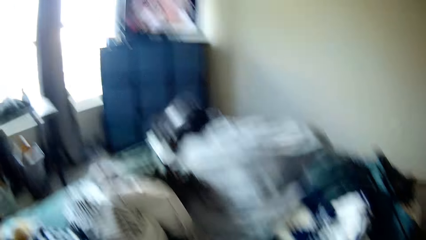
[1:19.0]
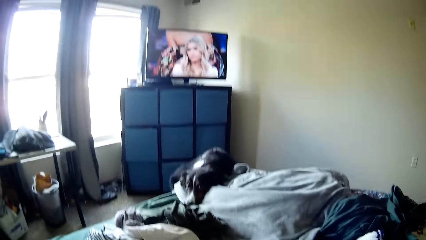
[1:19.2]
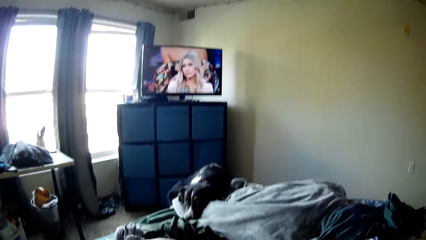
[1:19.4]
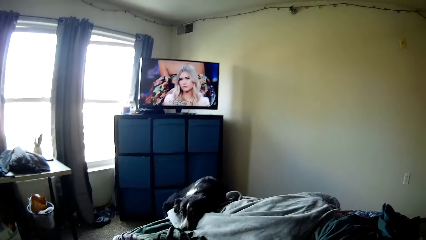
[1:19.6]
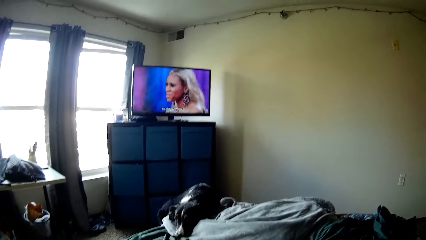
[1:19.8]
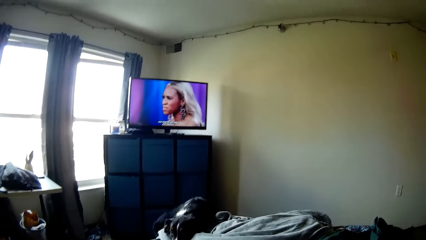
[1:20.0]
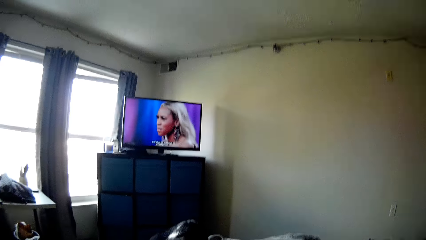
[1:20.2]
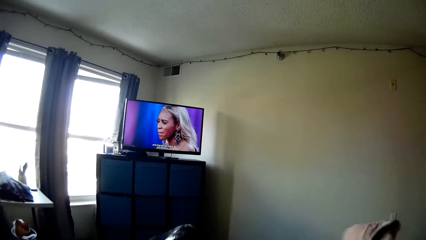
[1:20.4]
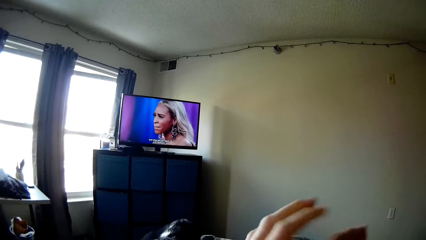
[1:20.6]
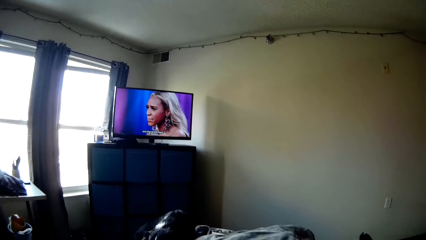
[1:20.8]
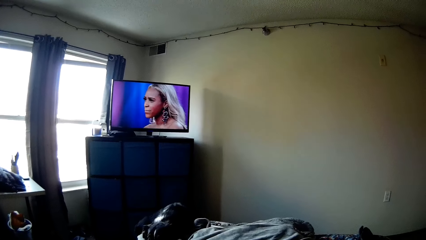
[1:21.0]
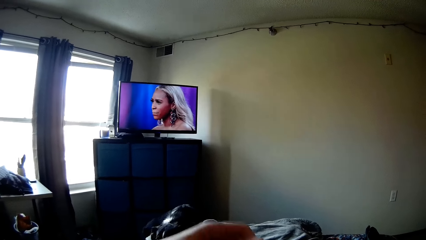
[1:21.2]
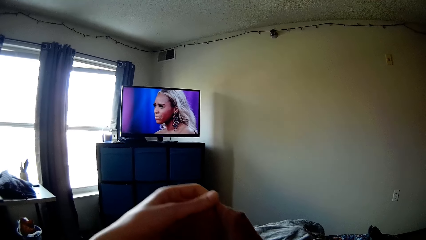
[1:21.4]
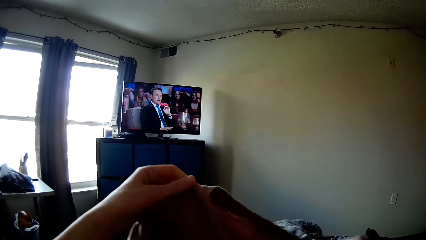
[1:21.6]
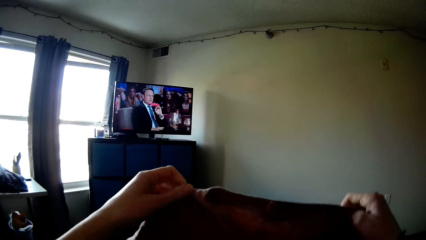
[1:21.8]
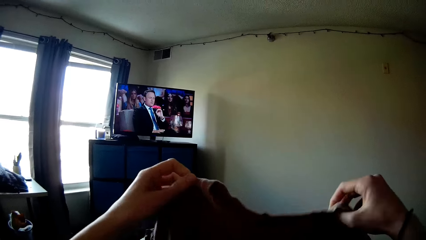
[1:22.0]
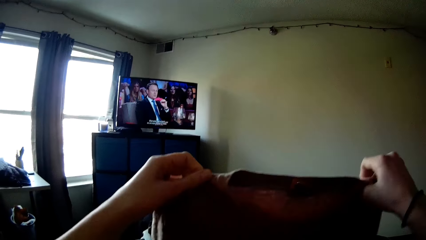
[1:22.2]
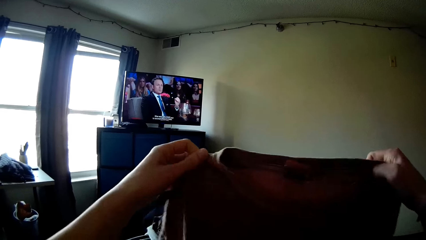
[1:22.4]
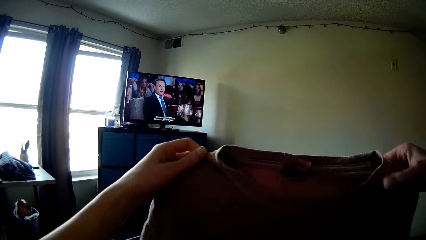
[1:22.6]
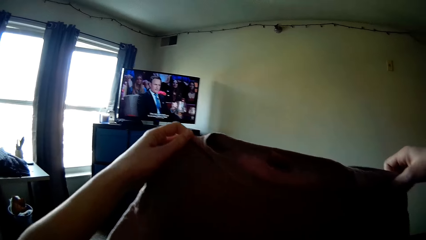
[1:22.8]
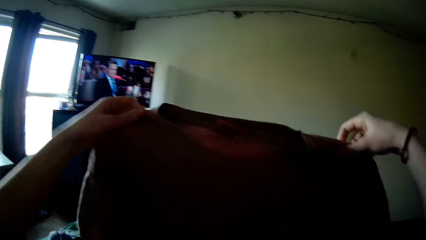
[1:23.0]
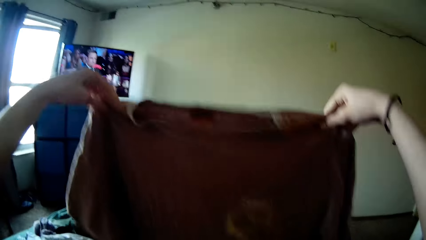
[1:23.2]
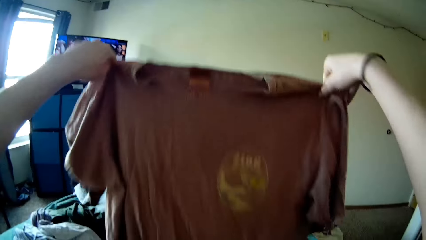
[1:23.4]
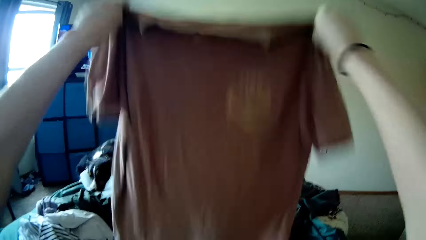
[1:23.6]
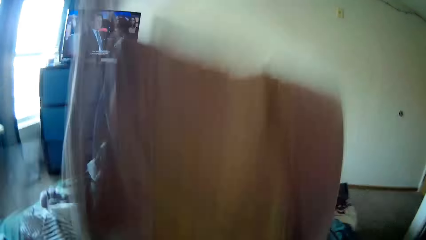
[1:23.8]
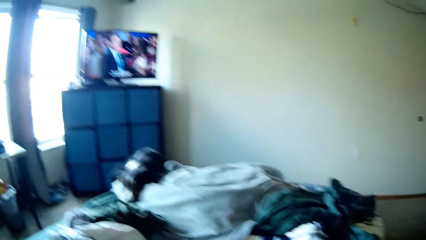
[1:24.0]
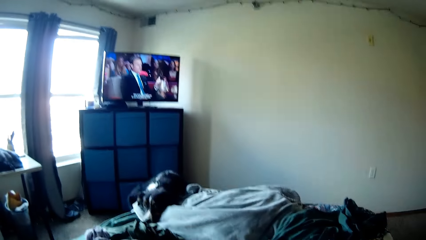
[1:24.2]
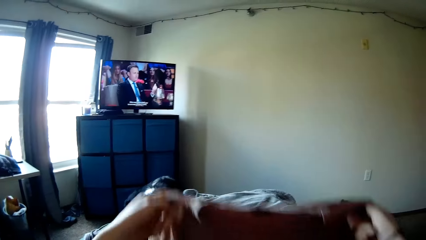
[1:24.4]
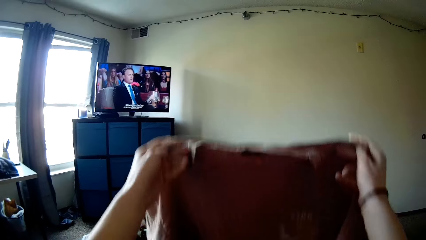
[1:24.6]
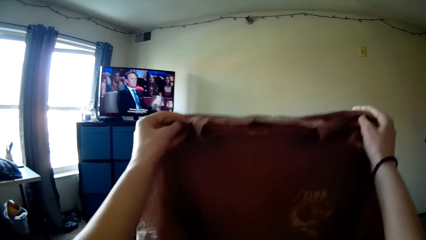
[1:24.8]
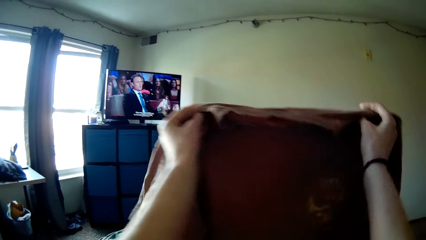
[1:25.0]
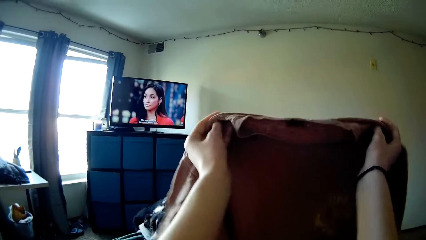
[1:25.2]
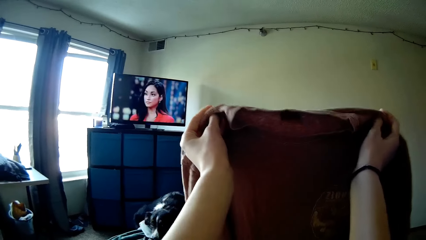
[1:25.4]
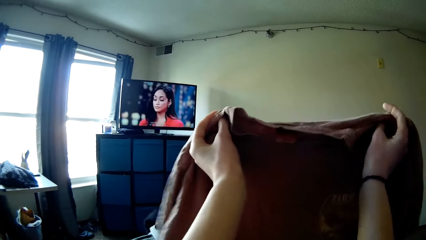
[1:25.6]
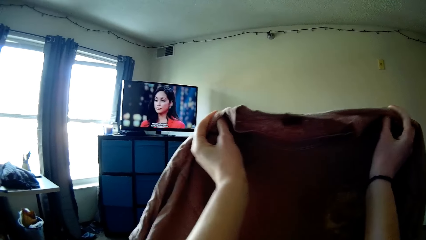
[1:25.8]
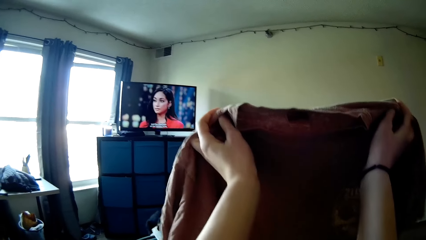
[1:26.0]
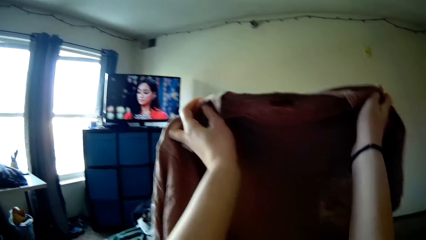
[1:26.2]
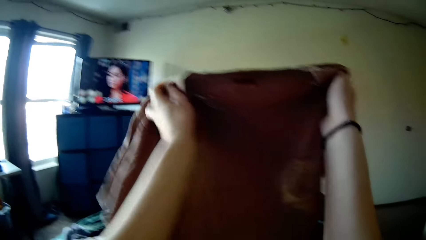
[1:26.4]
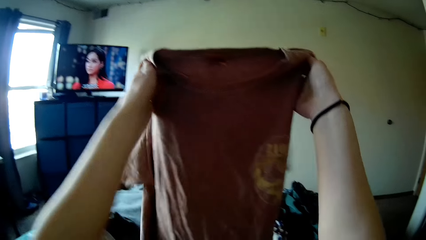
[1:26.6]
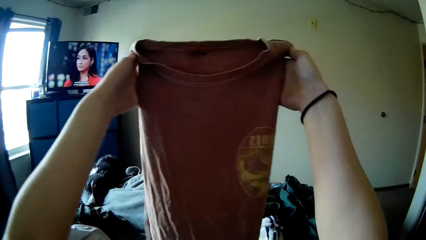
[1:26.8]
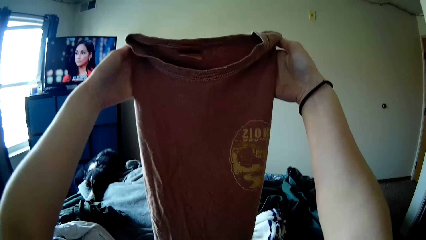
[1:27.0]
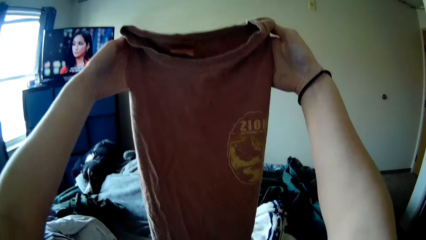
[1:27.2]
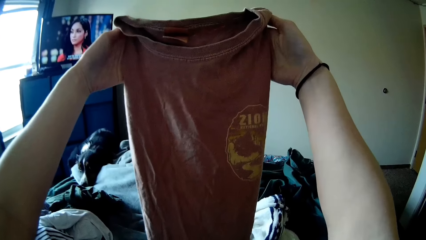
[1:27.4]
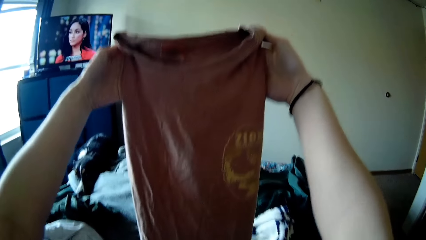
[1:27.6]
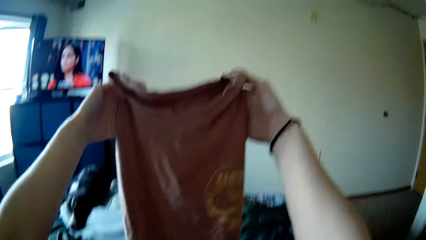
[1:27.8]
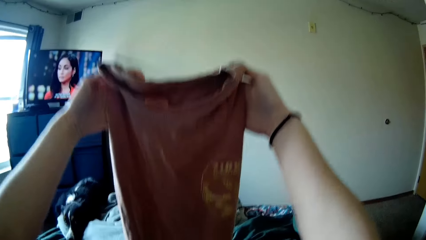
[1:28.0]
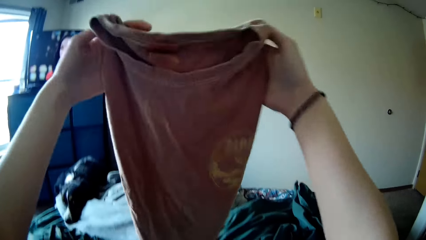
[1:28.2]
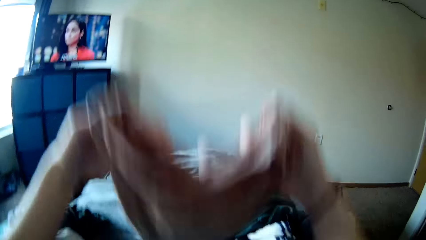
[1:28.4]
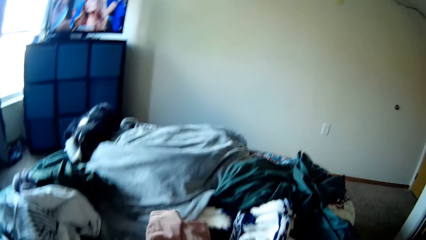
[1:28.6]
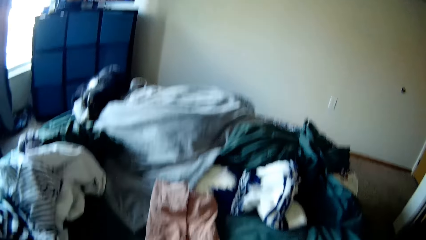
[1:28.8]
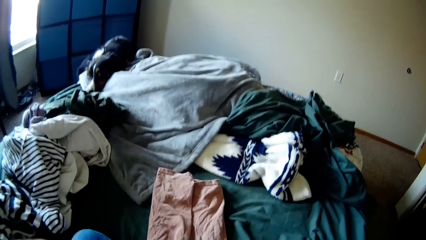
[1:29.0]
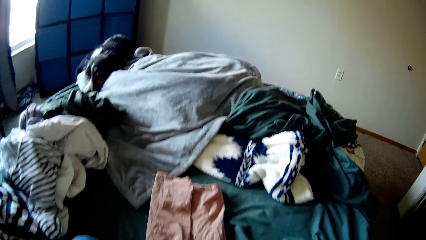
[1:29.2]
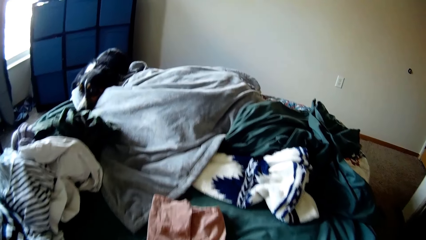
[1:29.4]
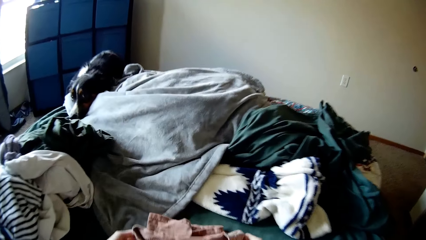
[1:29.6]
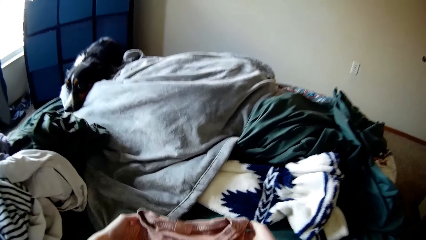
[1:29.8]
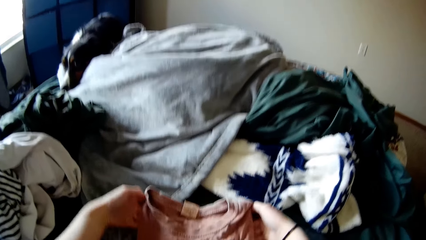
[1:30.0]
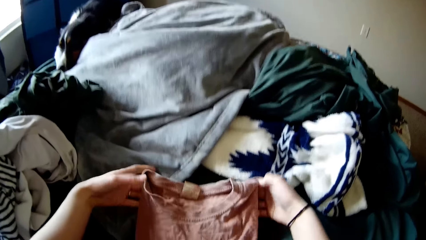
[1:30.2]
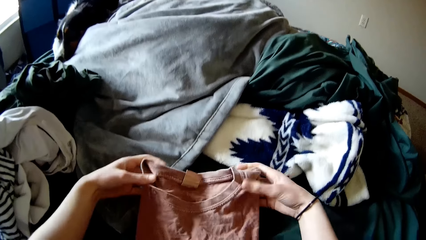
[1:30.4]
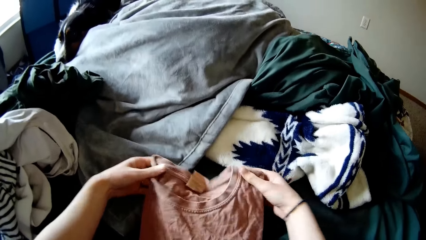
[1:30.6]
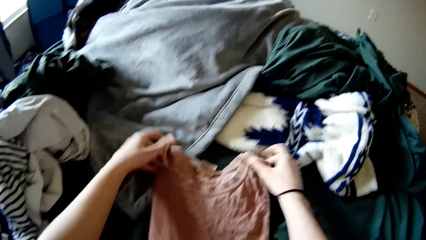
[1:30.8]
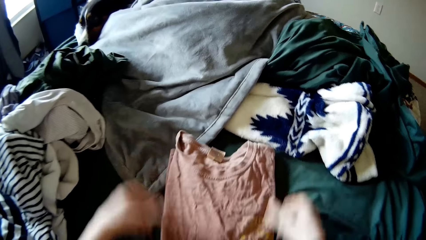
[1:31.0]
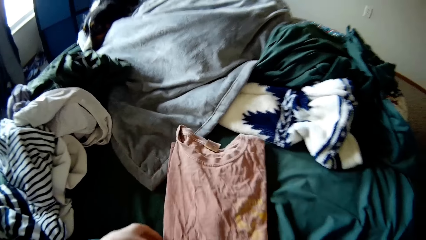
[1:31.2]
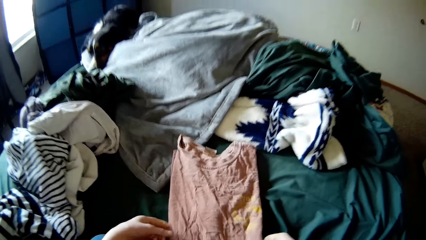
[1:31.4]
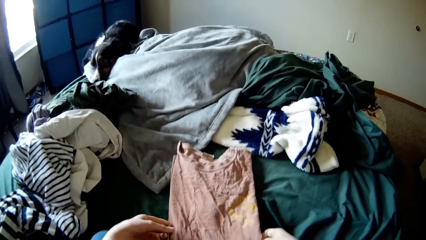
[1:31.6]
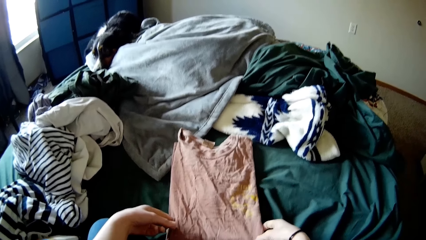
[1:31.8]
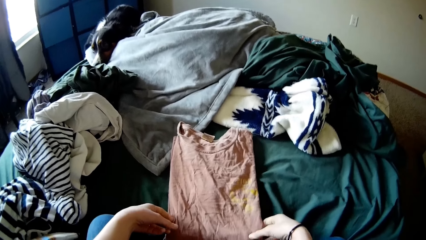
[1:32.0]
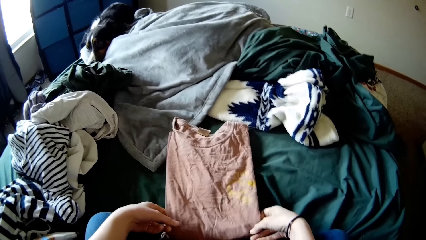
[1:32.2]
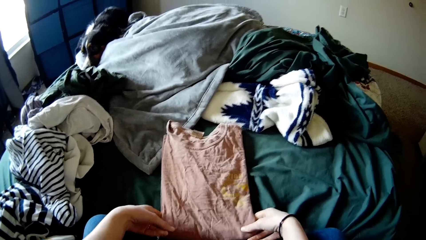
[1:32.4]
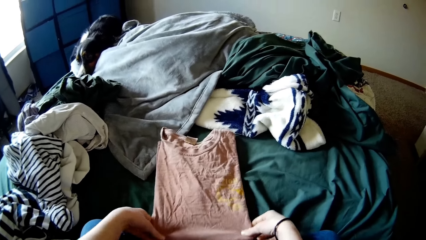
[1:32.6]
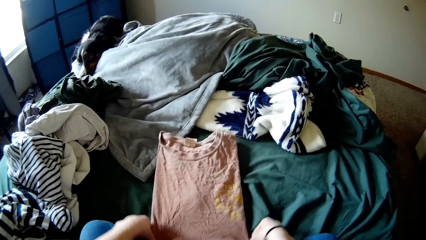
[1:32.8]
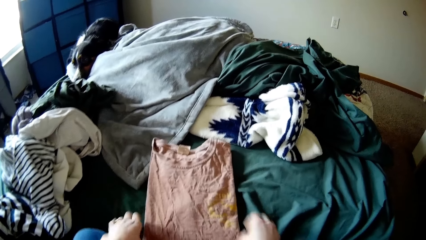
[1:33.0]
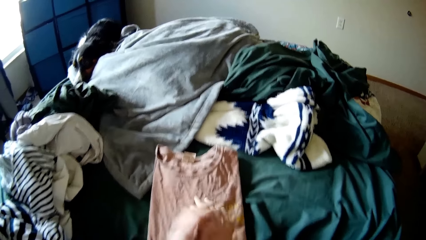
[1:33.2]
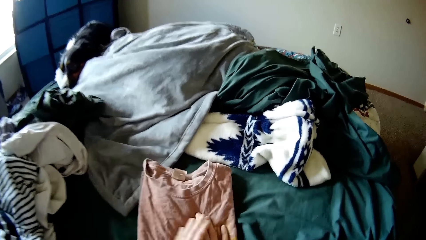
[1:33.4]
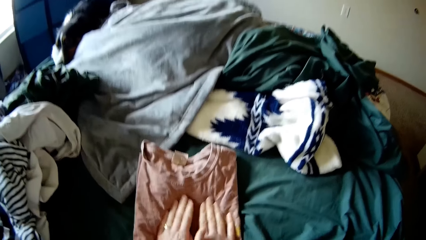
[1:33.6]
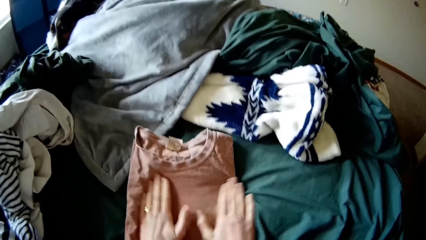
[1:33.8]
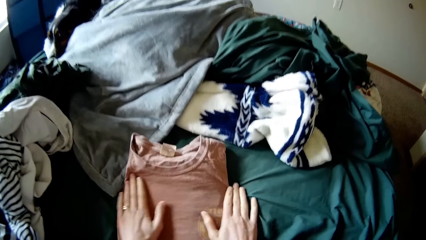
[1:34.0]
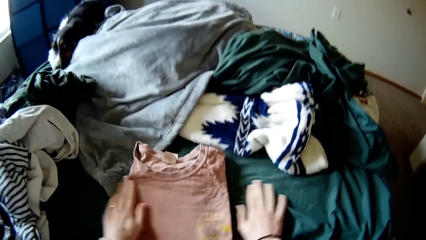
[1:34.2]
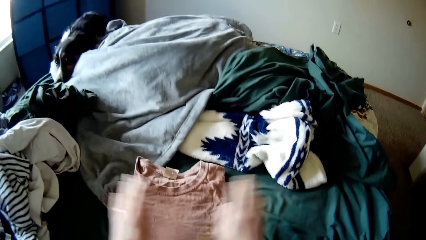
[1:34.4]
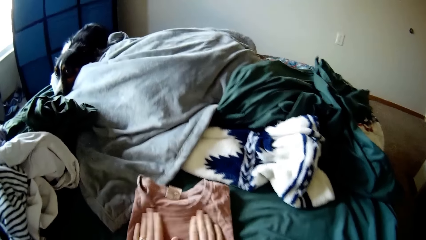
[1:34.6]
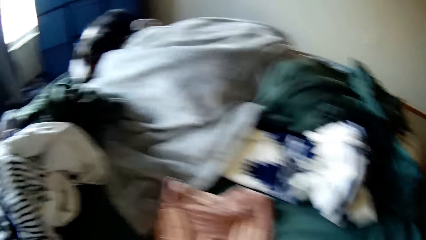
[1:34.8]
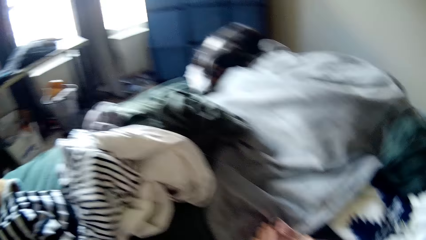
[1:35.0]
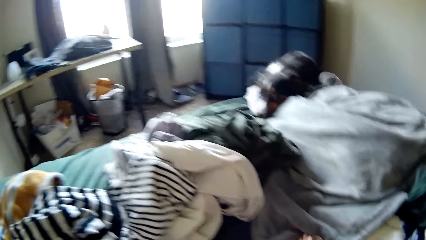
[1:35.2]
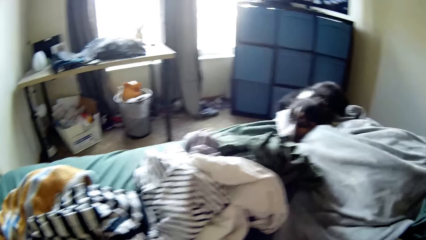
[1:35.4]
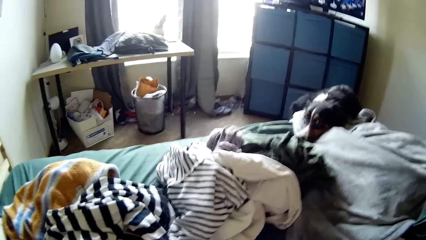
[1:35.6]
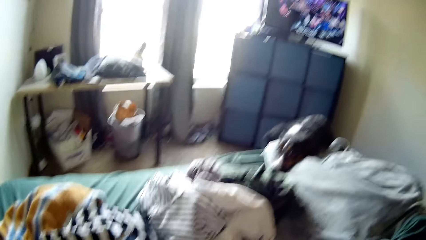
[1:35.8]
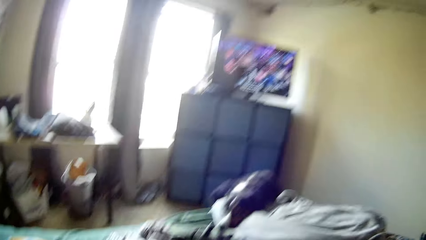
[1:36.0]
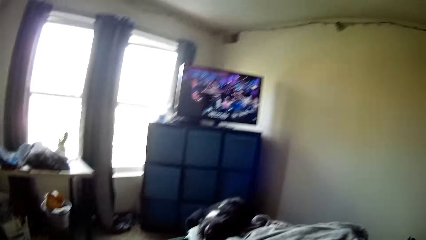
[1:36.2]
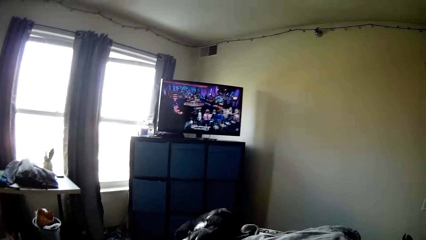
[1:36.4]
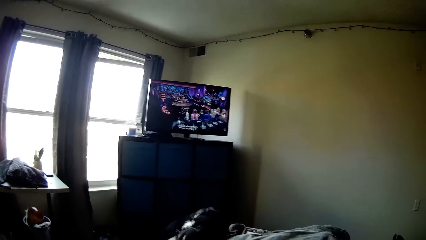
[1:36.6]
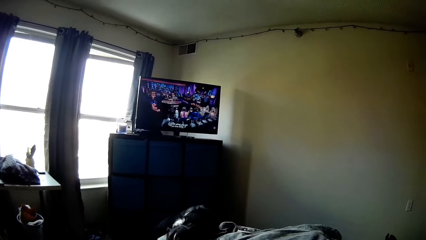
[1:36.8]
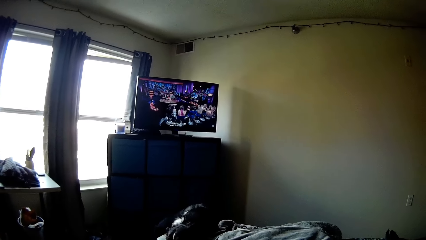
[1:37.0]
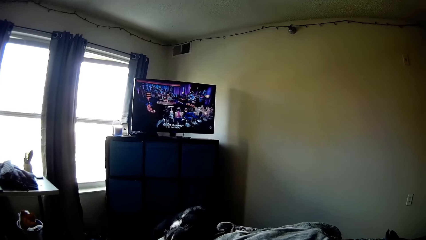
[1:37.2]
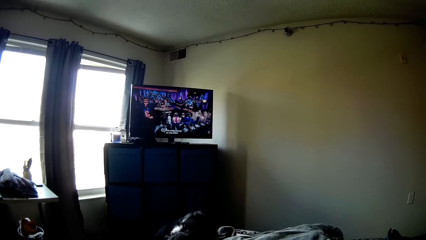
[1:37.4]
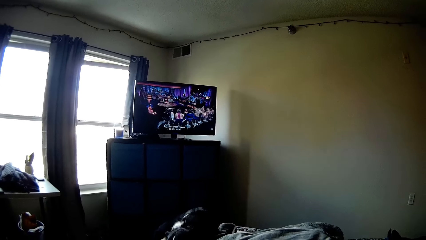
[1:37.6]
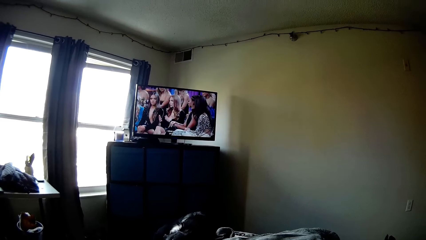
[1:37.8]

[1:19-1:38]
The camera wearer sits on the bed. He holds the cloth with his hand. He holds the cloth with his hand again. He folds the cloth with his hands. He sits on the bed.
